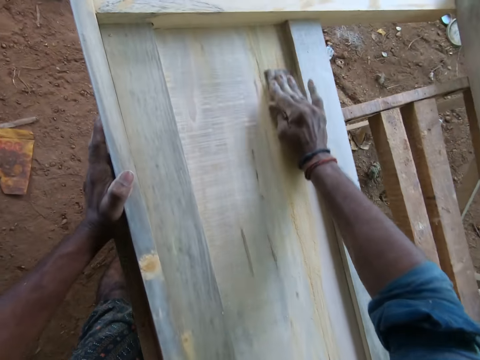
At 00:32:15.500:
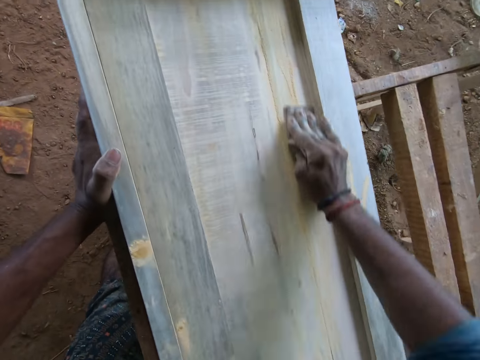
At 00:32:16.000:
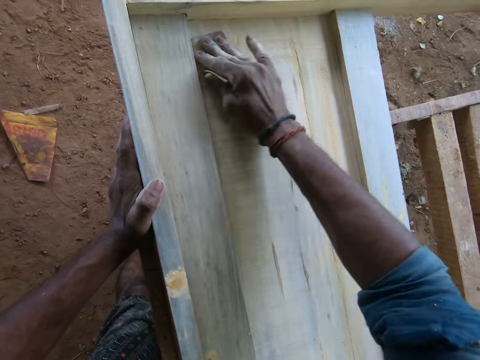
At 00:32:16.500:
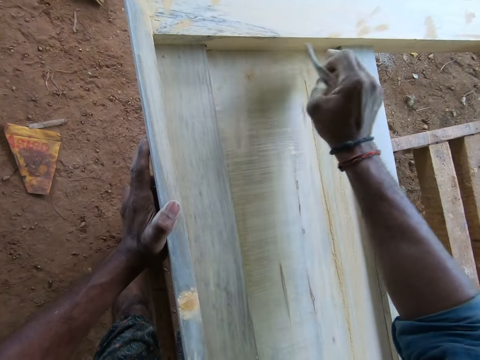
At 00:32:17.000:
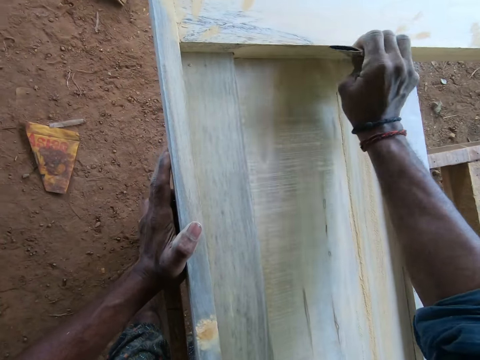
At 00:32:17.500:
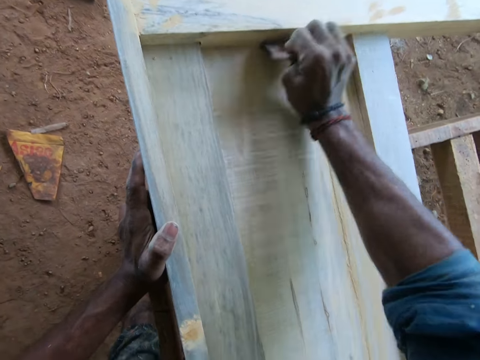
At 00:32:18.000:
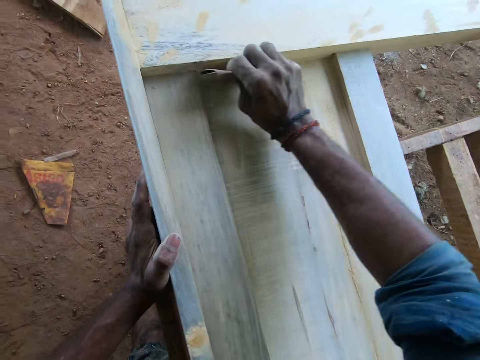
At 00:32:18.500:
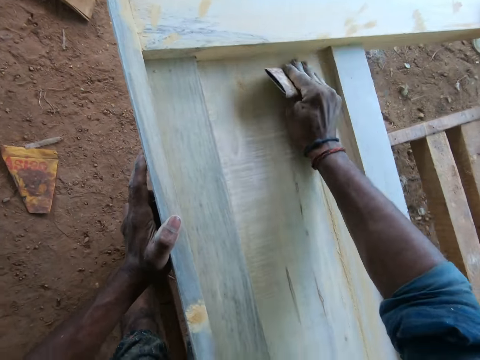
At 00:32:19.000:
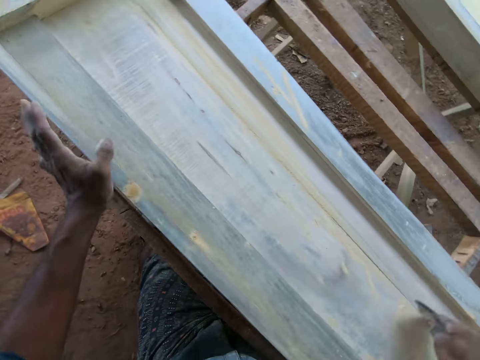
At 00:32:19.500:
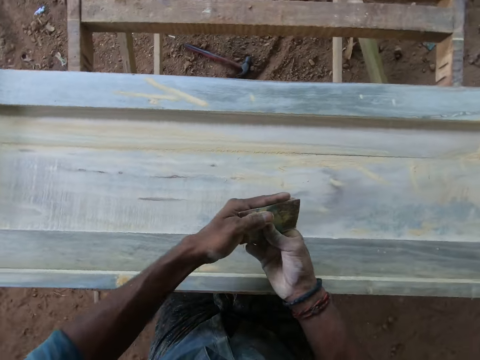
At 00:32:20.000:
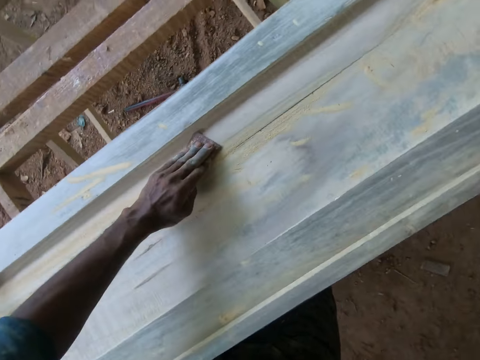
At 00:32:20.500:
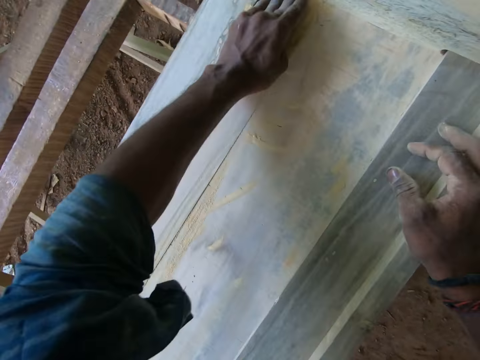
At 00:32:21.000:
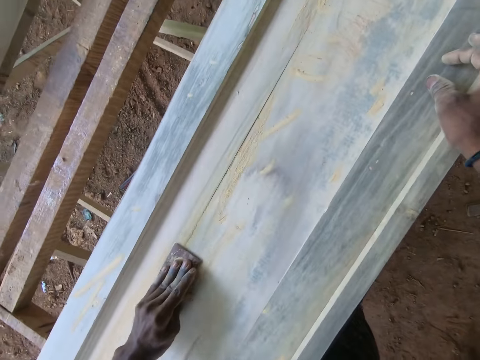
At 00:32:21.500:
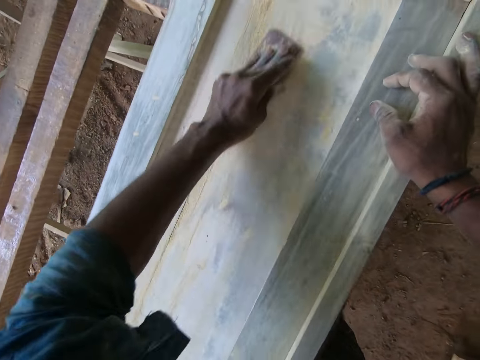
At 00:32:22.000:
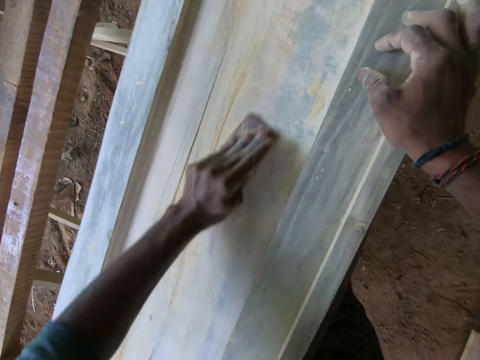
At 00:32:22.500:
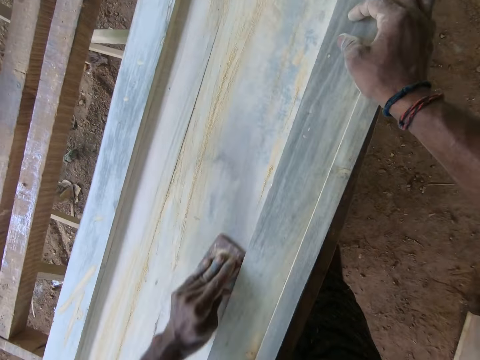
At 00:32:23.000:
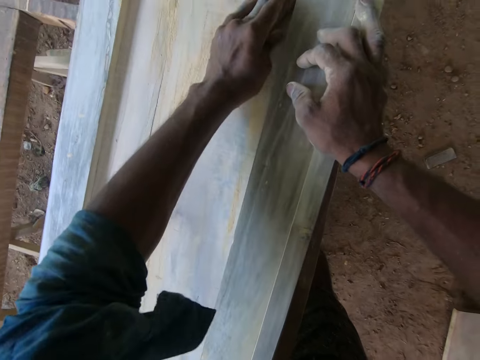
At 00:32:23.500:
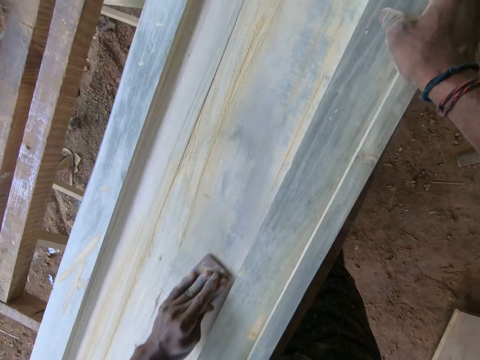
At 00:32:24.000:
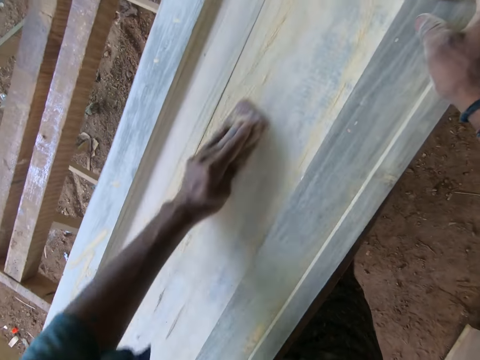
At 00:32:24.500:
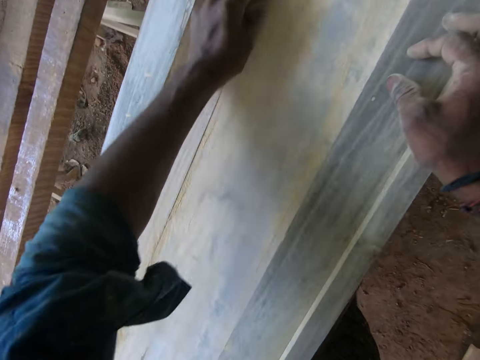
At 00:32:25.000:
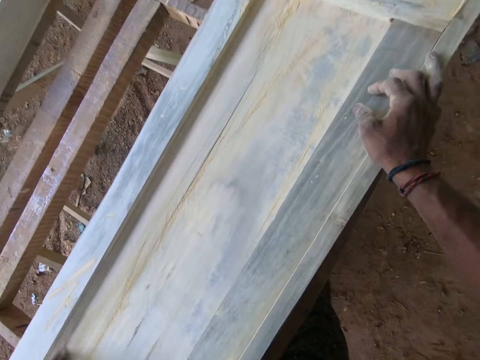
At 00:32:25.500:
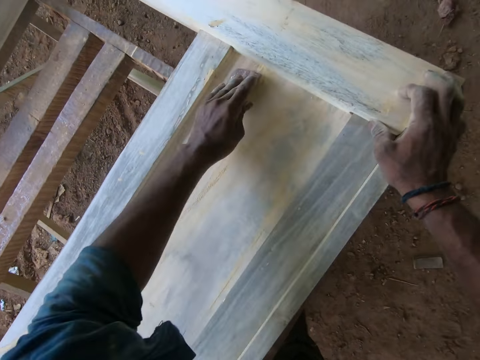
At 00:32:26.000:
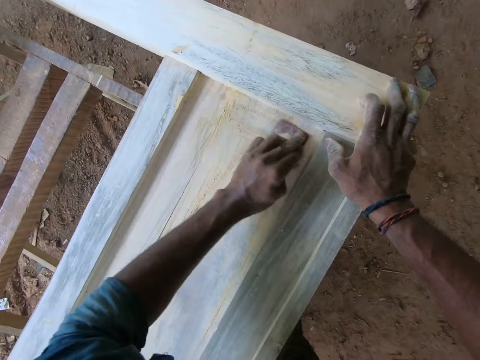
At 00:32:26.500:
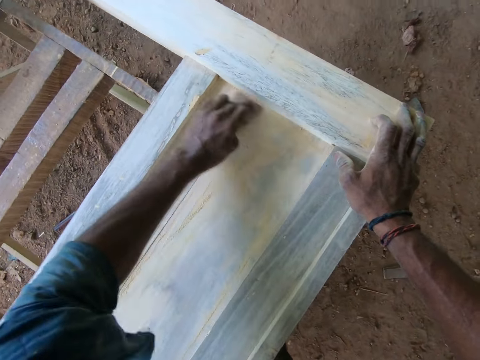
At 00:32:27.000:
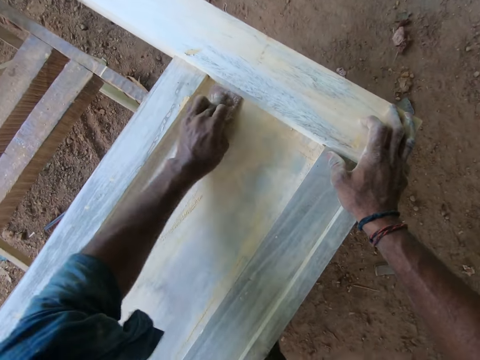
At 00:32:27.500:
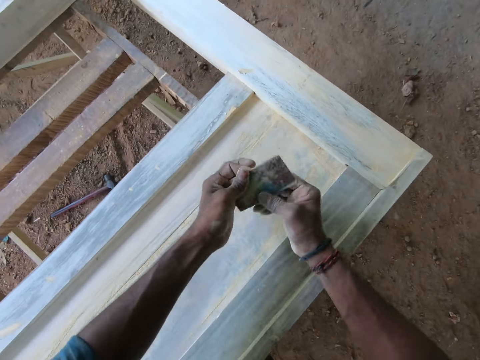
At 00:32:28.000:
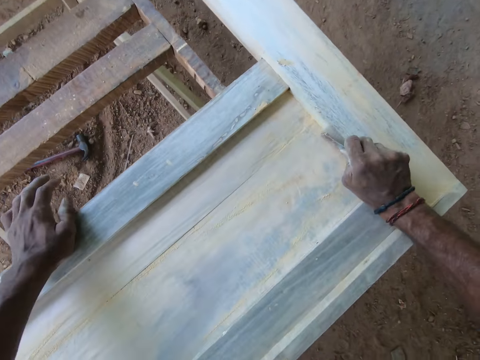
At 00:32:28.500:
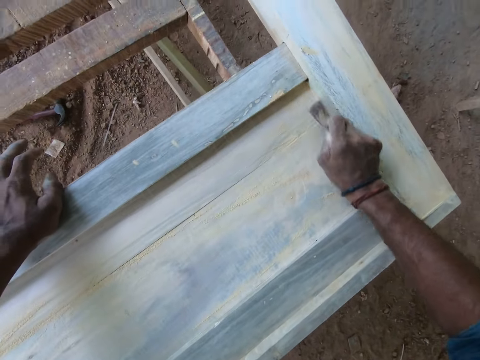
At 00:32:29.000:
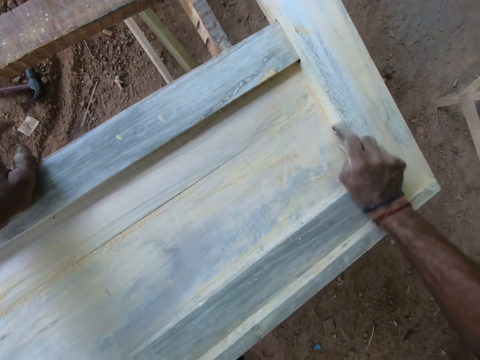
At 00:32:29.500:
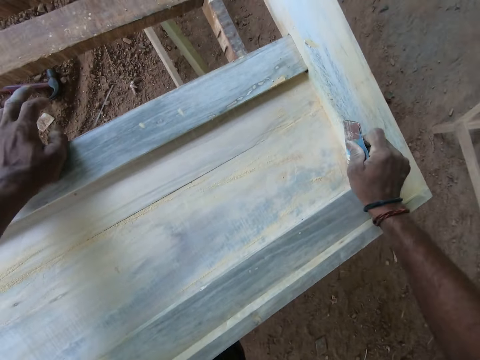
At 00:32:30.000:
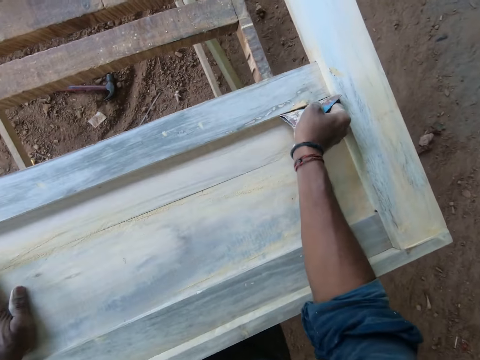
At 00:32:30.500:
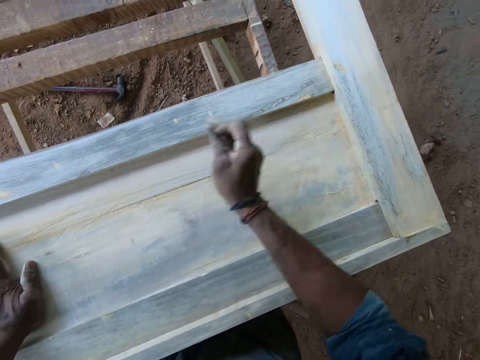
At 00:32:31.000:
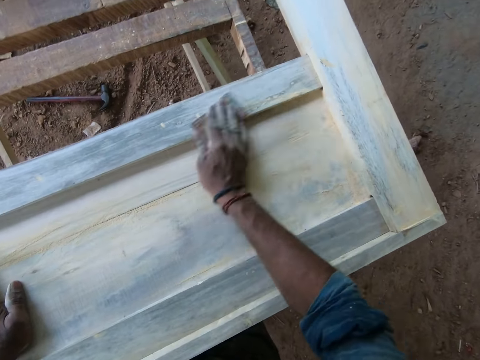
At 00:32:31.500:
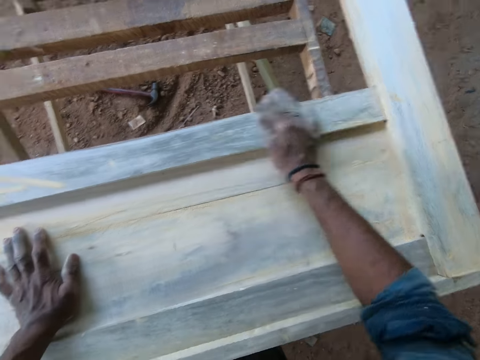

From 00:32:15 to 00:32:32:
The camera wearer holds the sandpaper in his left hand. He places his right hand on the bed frame. He scrapes the bed frame with the sandpaper in his left hand. He holds the sandpaper in his right hand. He places his left hand on the bed frame. He scrapes the bed frame with the sandpaper in his right hand.

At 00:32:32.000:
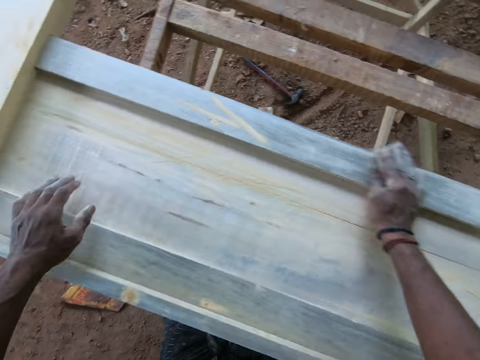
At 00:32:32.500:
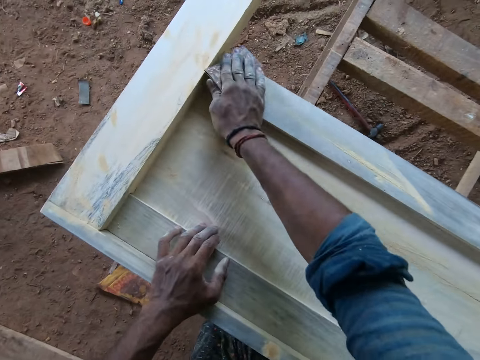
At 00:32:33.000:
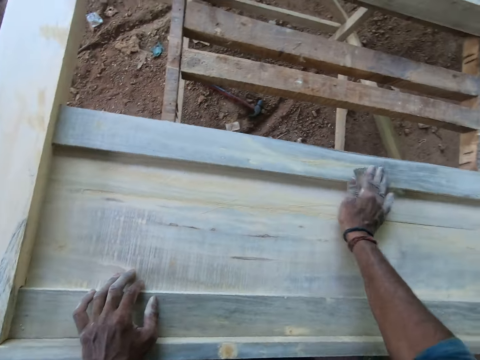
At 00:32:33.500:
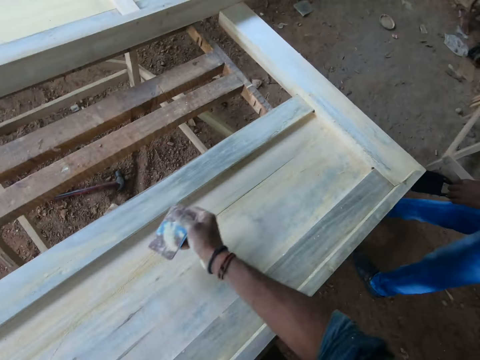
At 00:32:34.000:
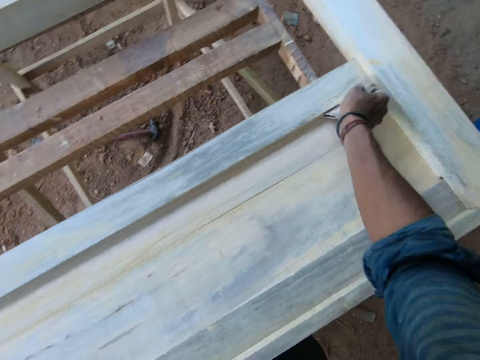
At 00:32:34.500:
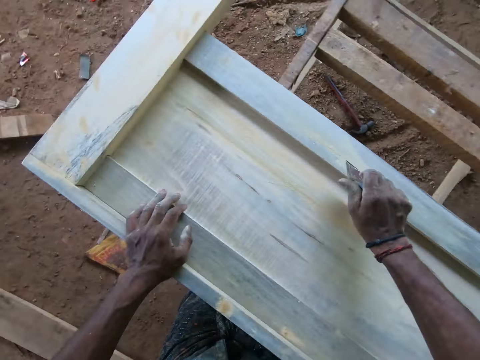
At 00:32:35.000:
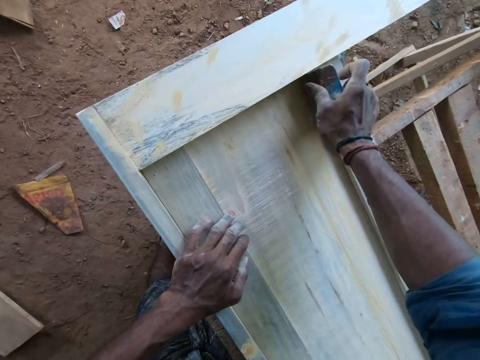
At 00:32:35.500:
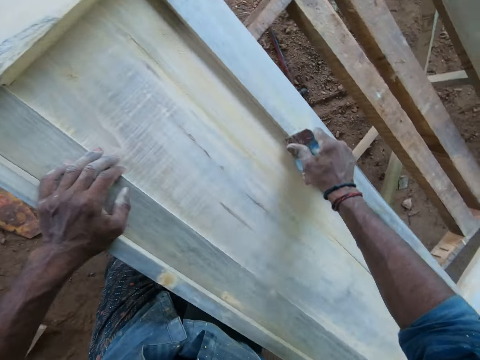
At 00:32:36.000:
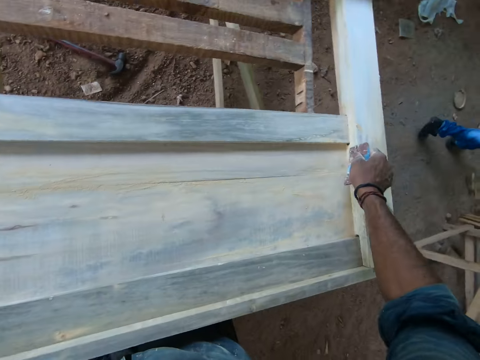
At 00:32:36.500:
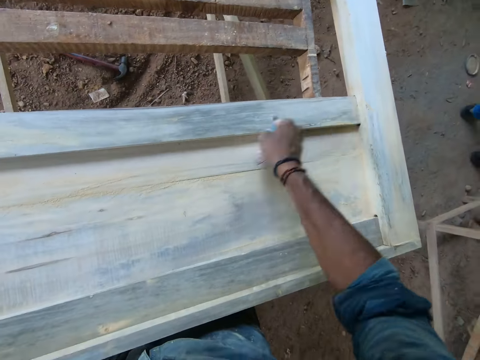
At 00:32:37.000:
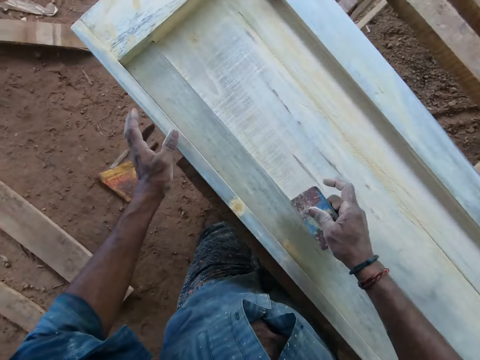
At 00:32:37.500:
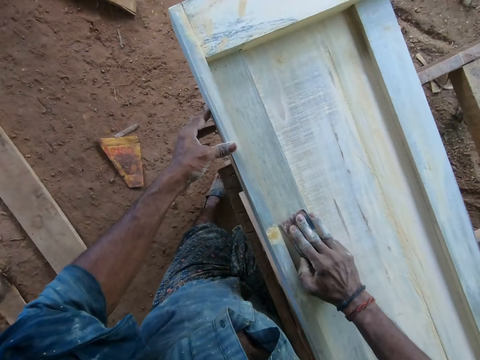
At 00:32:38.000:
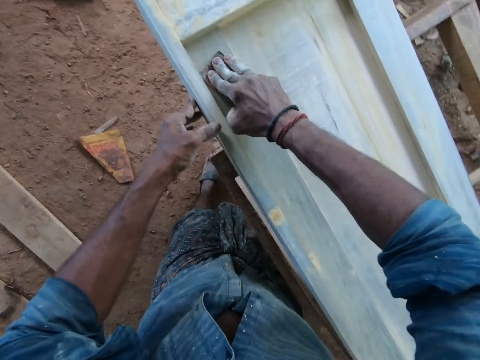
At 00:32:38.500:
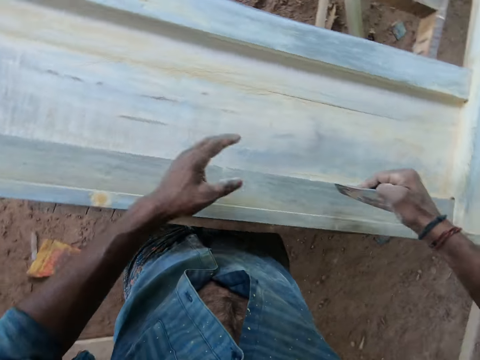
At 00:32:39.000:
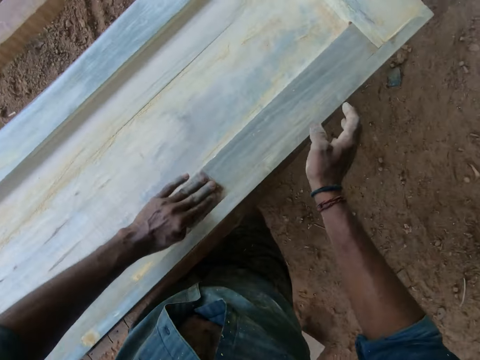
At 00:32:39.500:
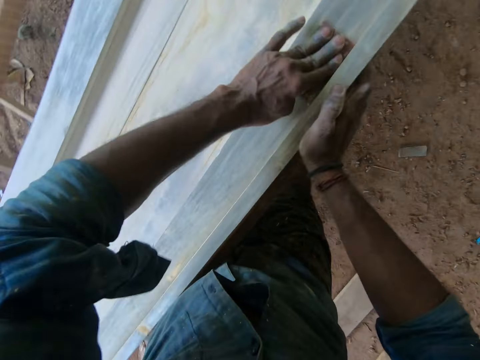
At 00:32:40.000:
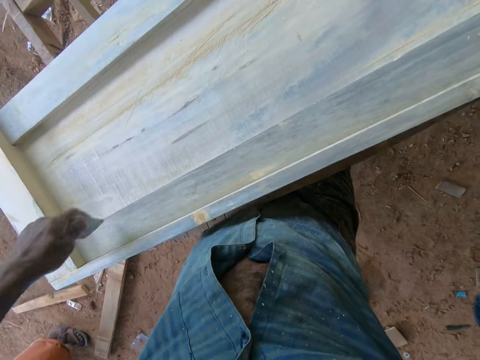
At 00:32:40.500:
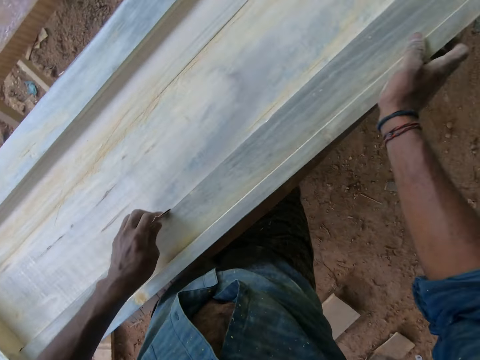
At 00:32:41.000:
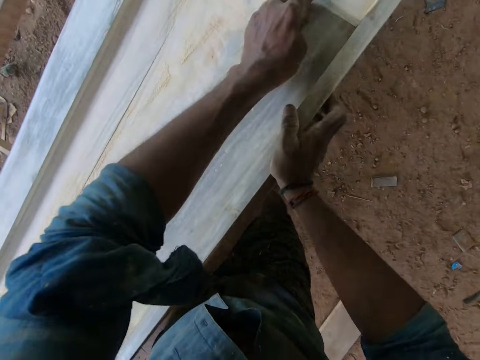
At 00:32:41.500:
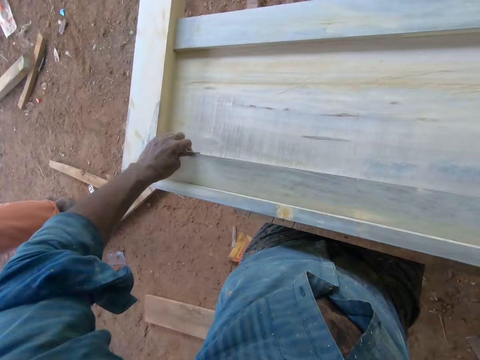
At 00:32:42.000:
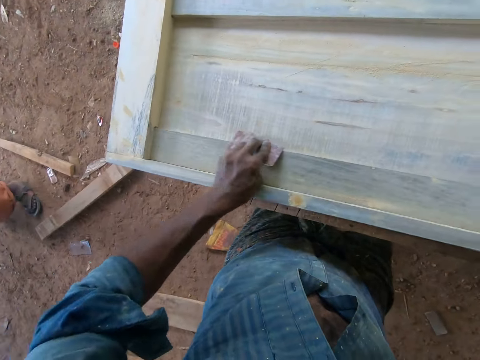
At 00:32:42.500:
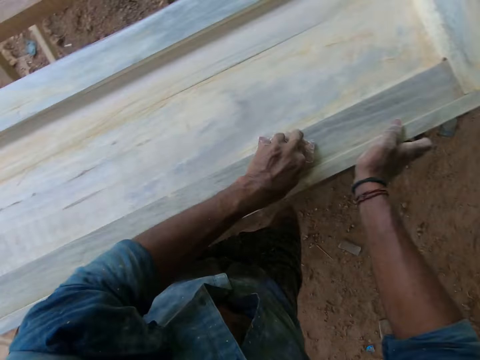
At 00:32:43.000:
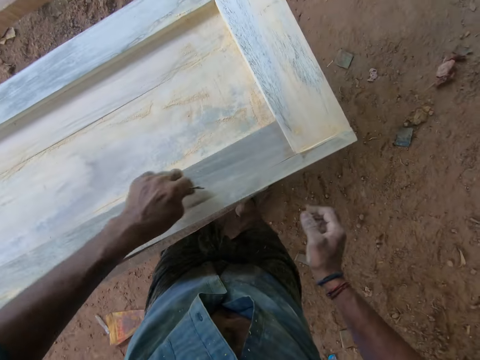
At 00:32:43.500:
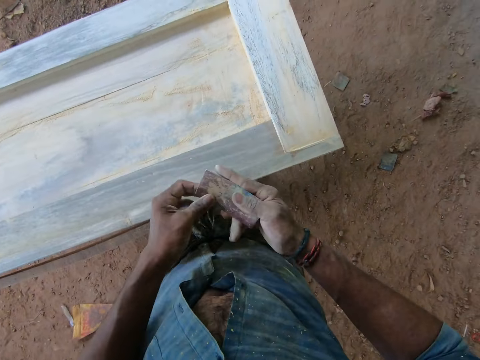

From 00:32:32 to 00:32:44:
The camera wearer holds the sandpaper in his left hand. He scrapes the bed frame with the sandpaper in his left hand. He places his right hand on the bed frame. He holds the sandpaper in his right hand.
